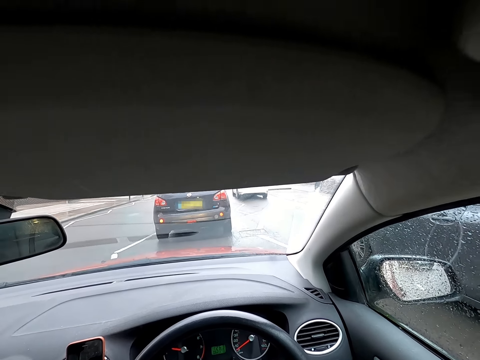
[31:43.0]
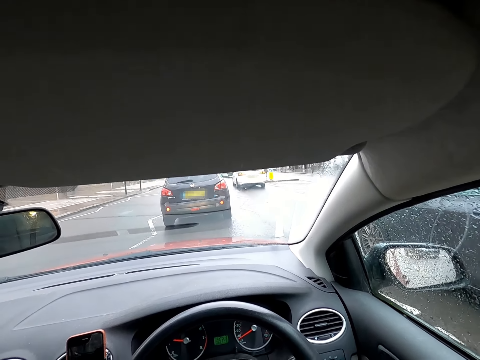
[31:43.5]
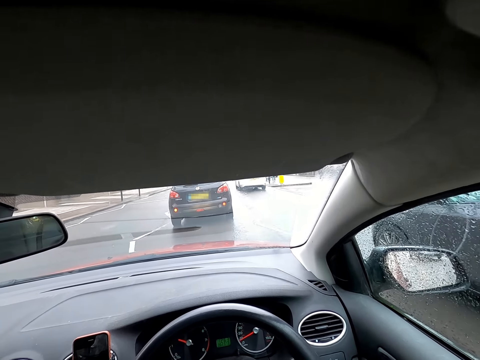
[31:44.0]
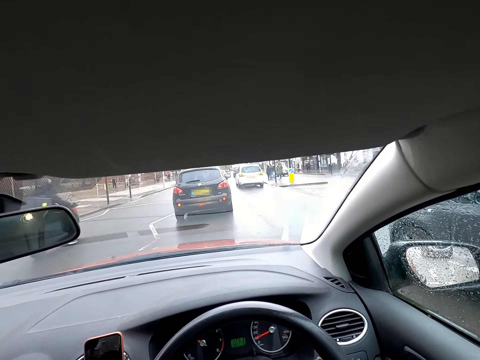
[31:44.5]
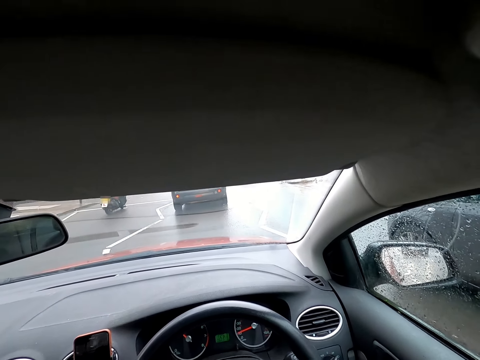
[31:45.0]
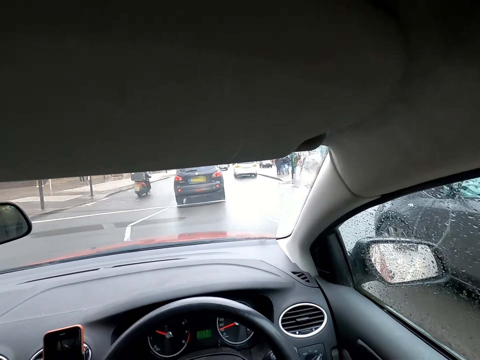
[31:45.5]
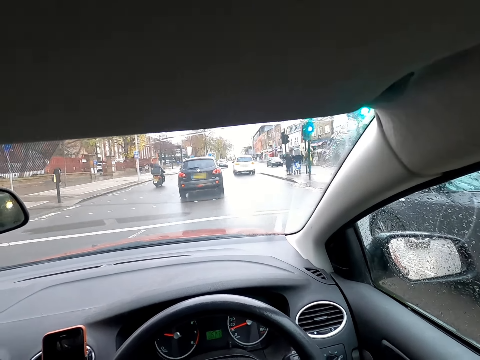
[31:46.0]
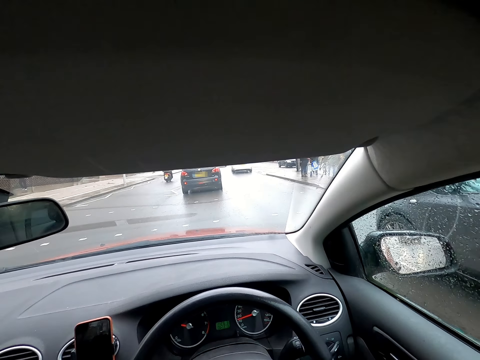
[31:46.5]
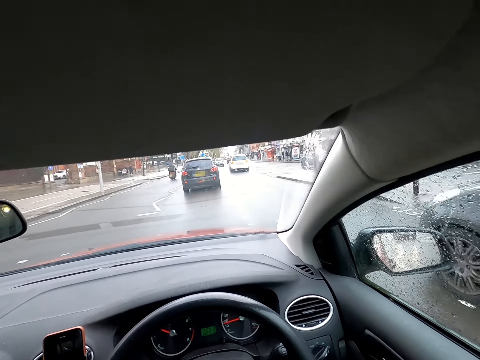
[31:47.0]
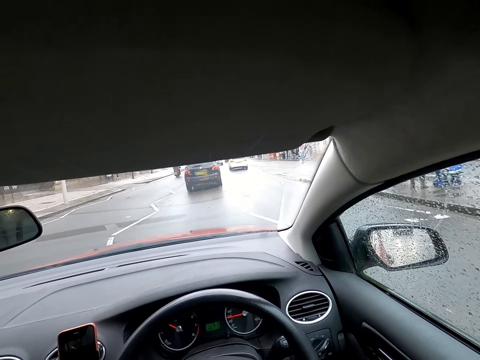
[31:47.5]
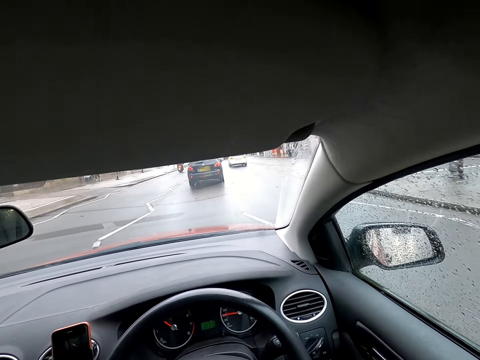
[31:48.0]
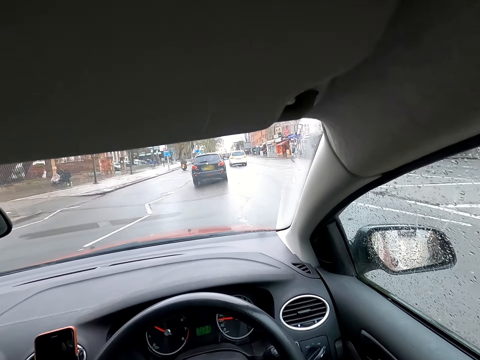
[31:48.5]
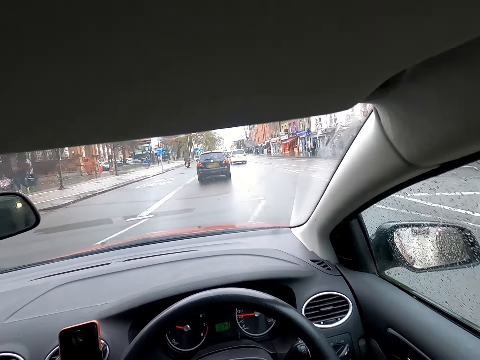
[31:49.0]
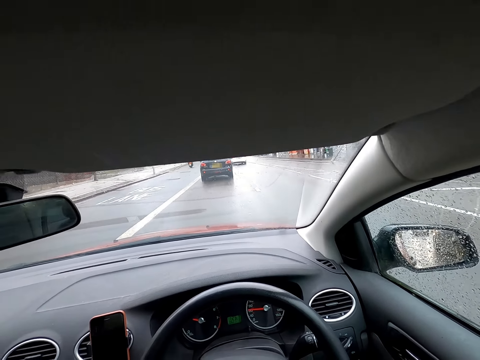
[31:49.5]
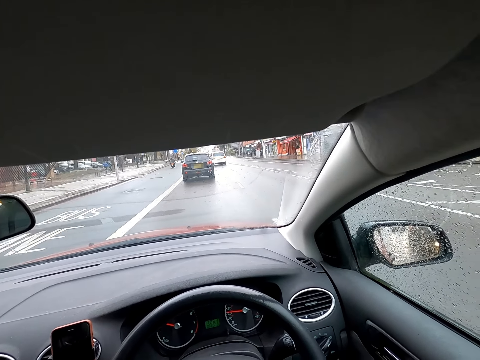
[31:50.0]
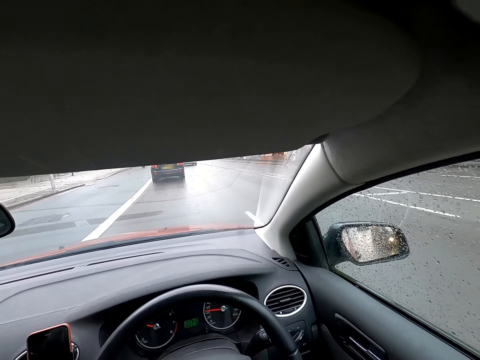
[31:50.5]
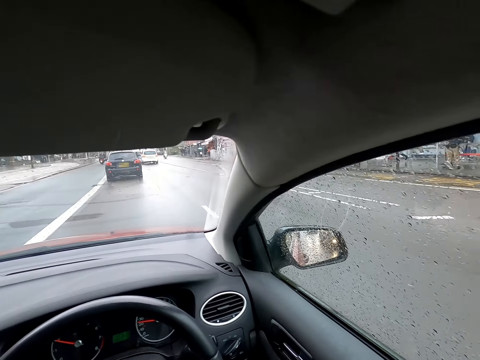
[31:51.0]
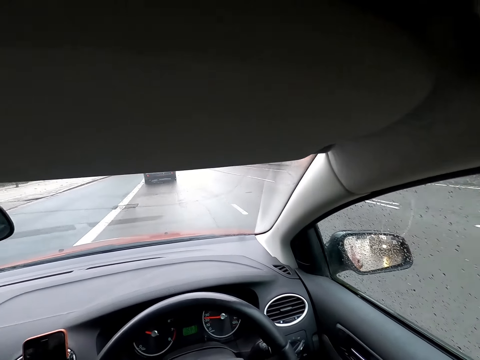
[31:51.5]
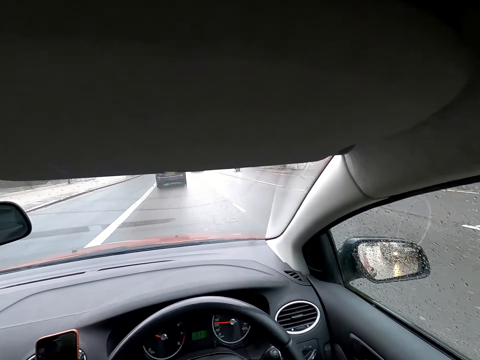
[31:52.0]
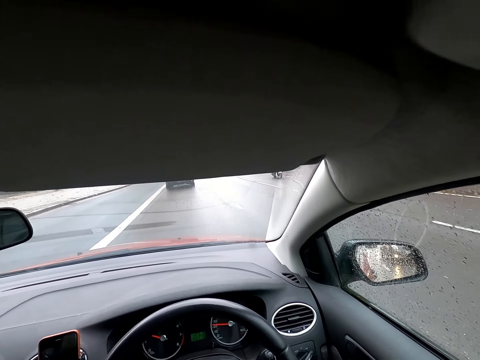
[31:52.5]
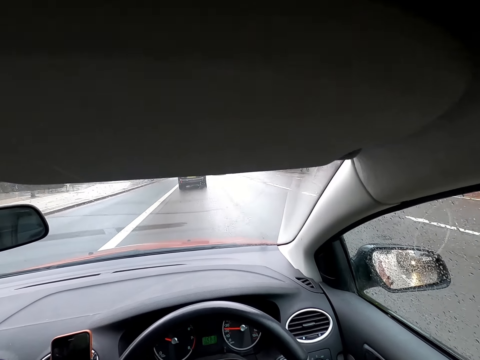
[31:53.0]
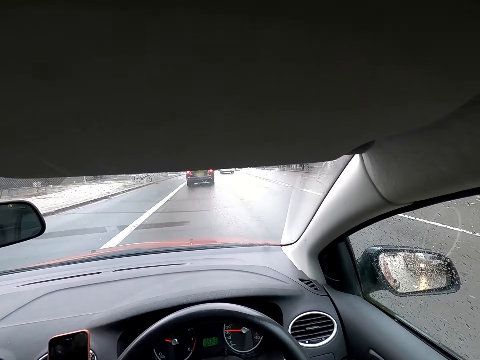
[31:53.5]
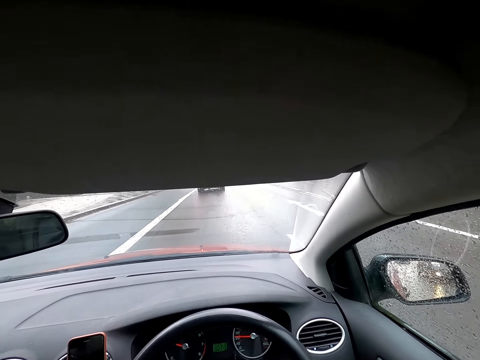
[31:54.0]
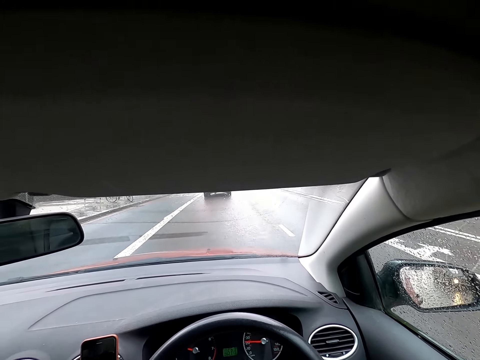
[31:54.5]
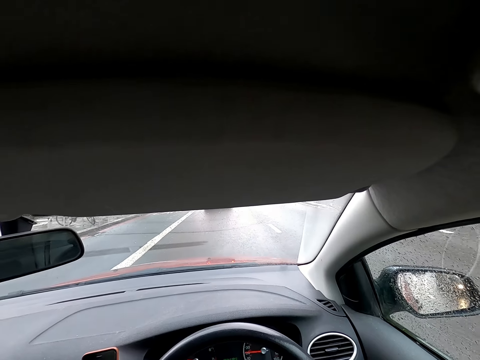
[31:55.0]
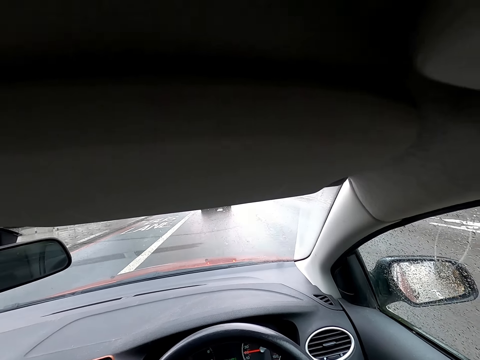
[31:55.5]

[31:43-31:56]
A man on a bike drives past the camera wearer.

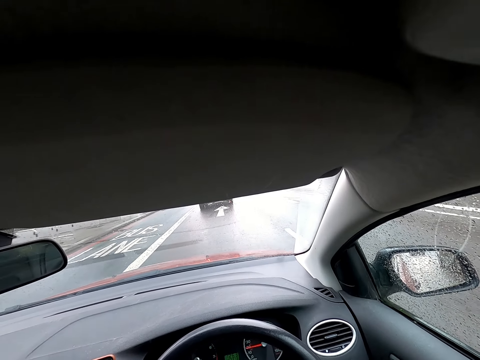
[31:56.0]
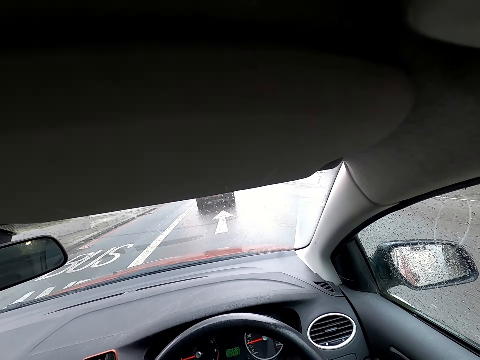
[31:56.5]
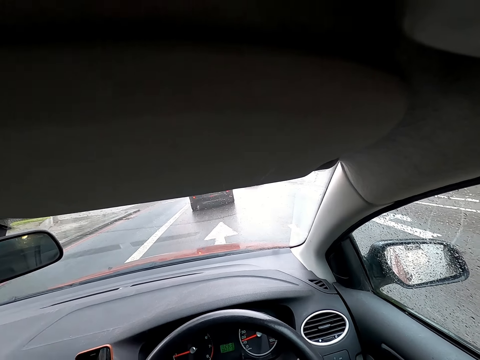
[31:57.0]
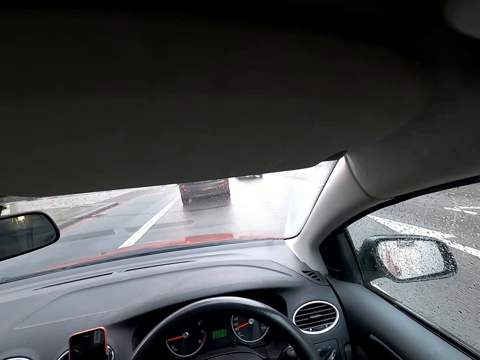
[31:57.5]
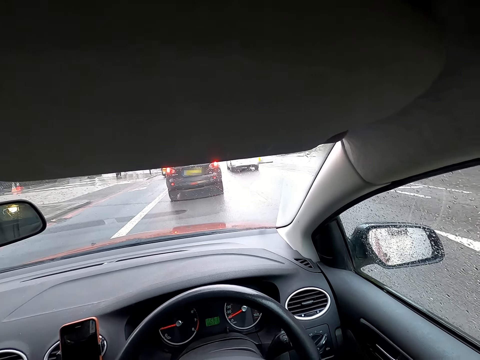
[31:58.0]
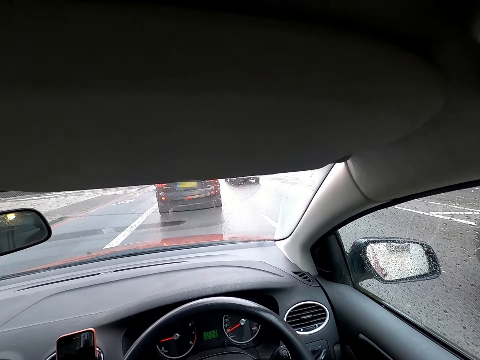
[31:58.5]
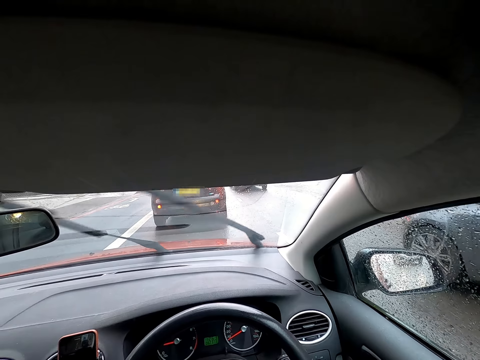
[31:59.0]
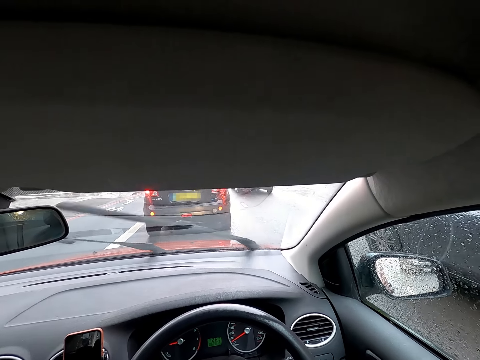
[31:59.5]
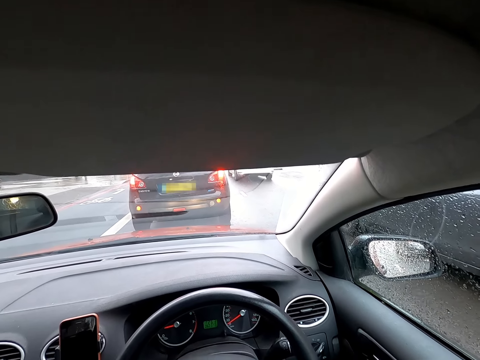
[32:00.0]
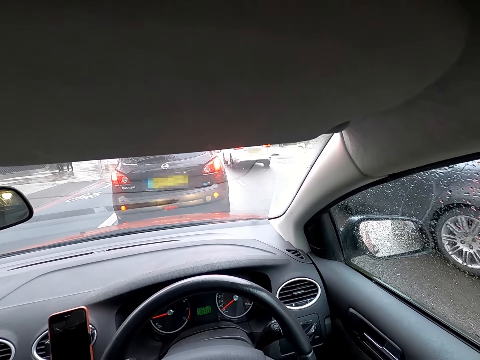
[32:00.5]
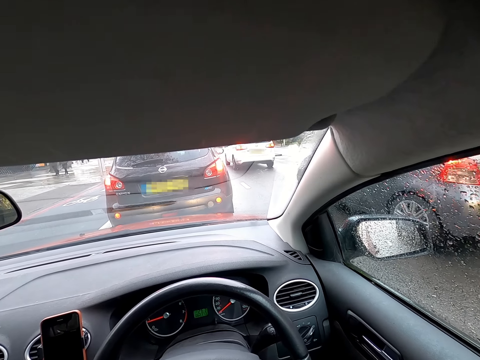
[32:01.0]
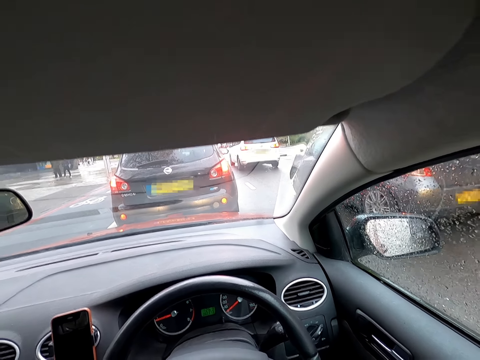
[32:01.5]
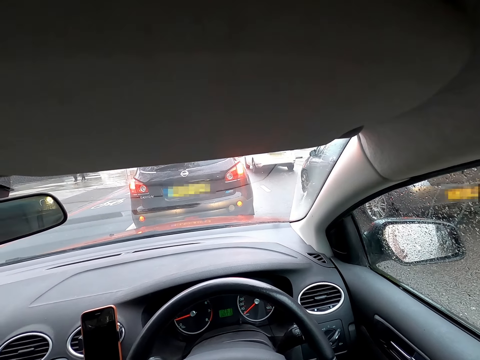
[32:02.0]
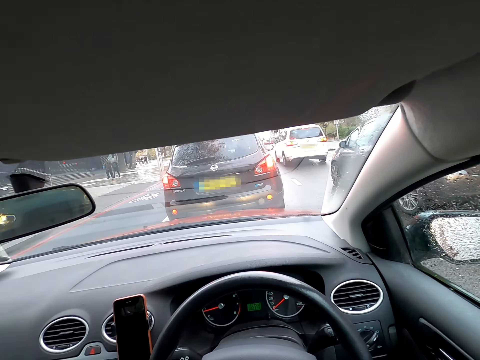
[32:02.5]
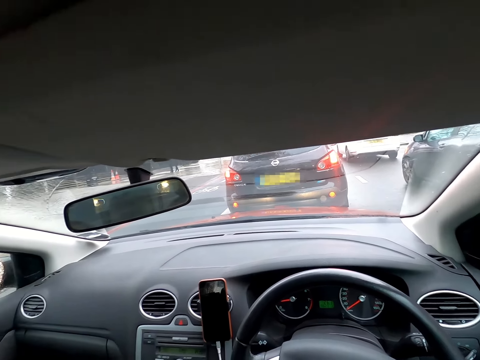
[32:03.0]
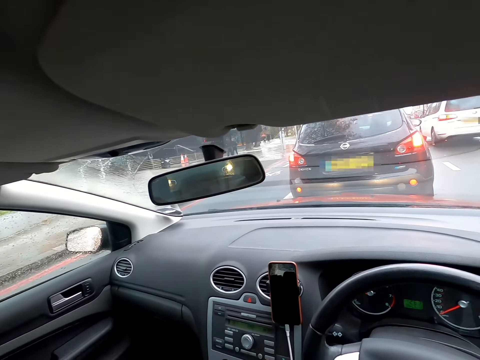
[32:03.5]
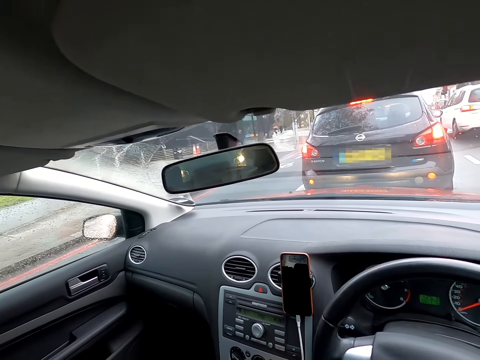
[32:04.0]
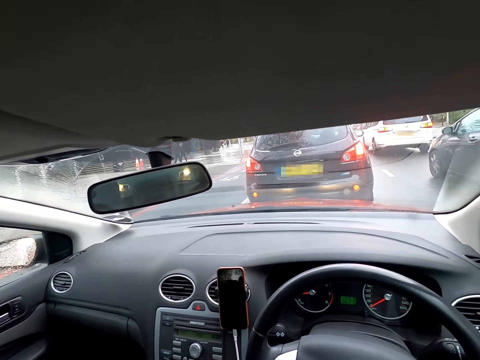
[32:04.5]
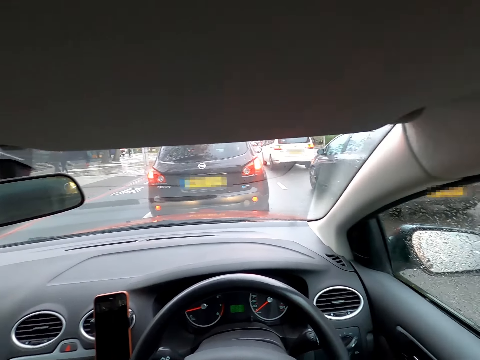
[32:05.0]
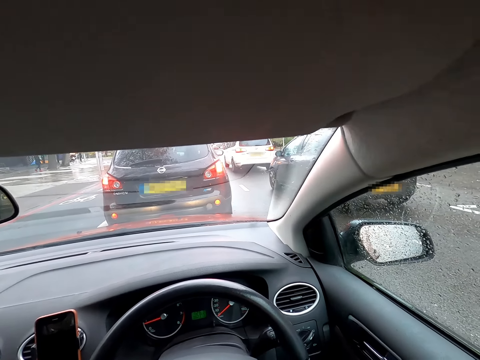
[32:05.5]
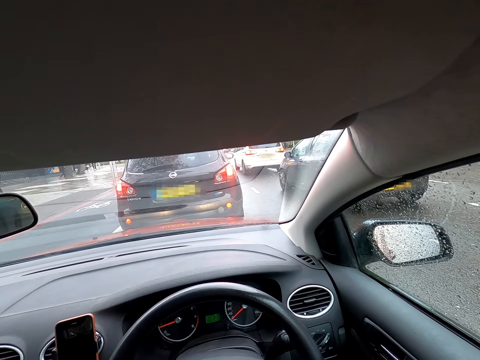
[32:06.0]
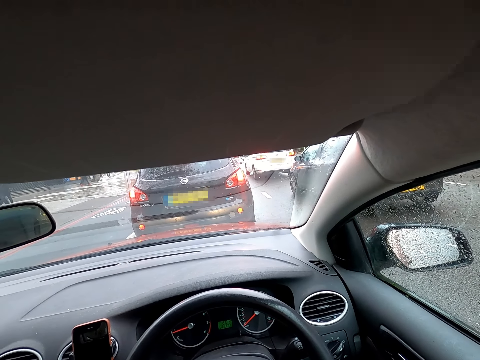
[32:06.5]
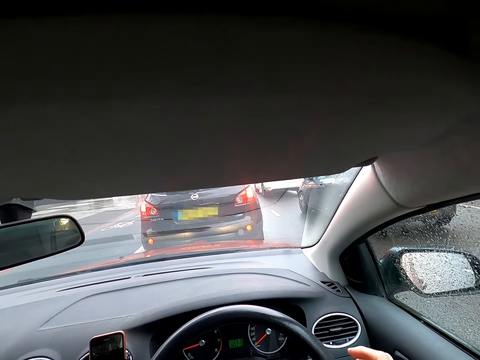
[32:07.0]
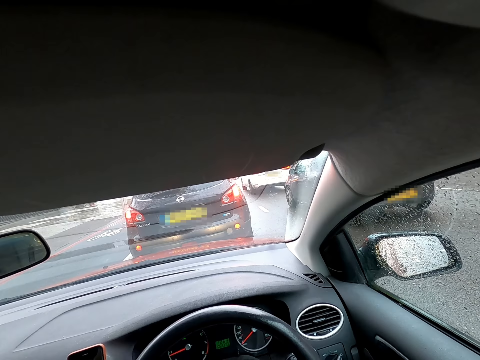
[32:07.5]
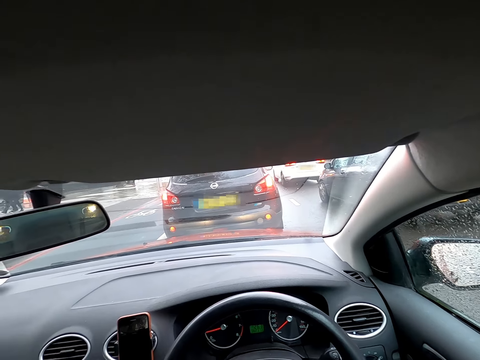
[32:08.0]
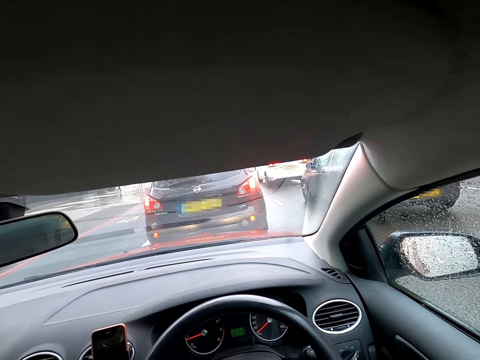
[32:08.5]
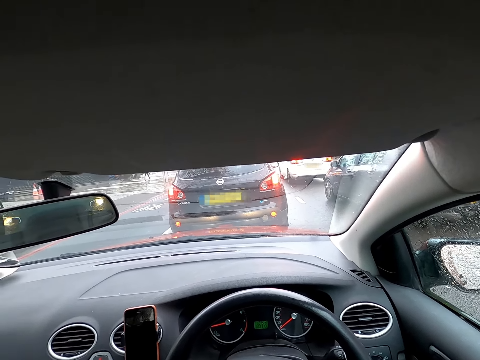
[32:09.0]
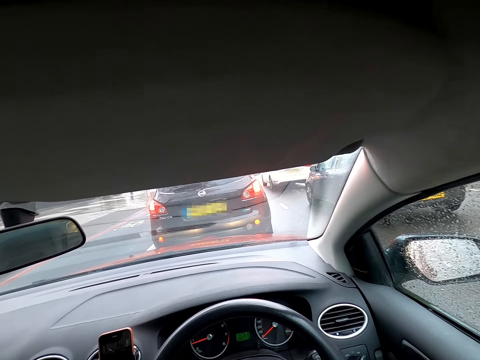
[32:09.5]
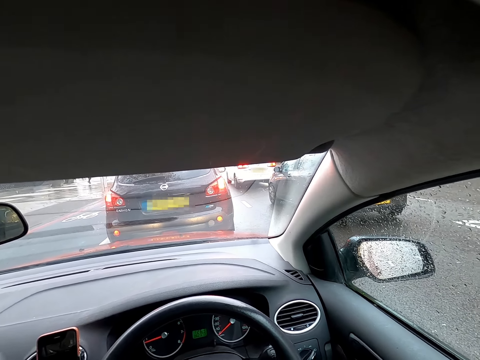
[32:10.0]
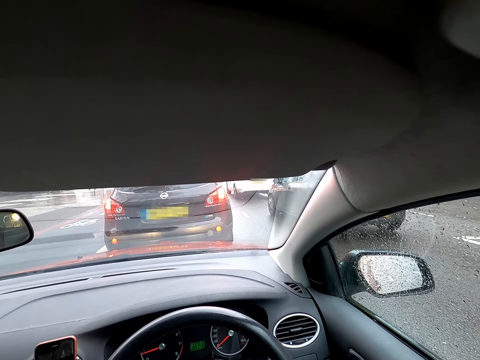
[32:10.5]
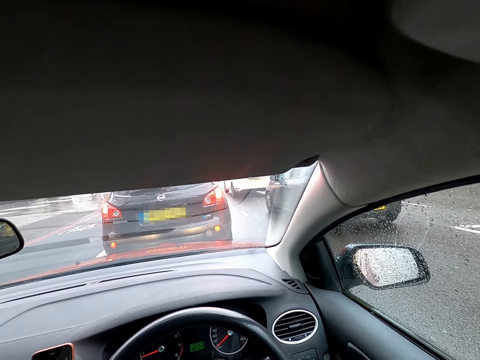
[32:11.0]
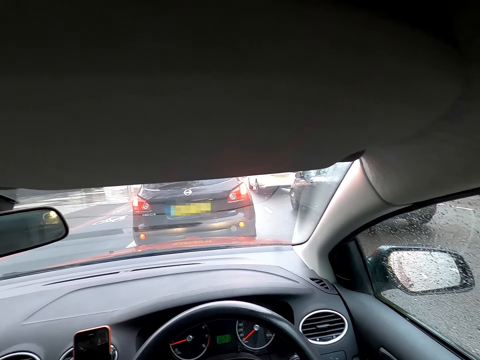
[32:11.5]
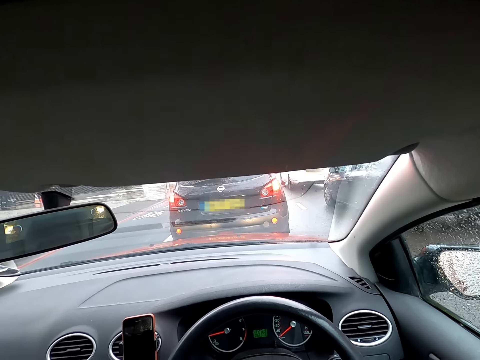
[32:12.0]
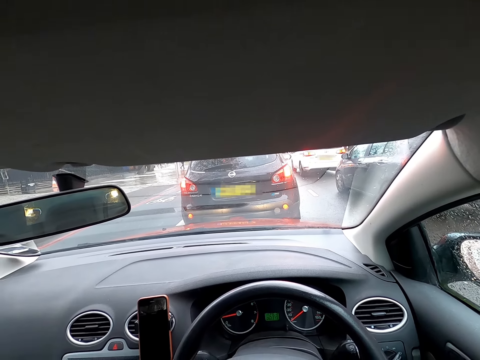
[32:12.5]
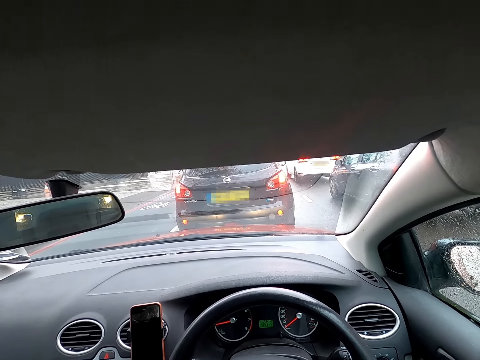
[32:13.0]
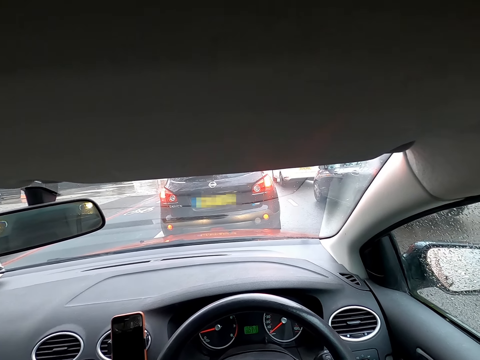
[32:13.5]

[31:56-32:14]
A grey car drives past the camera wearer. They stop the car.
